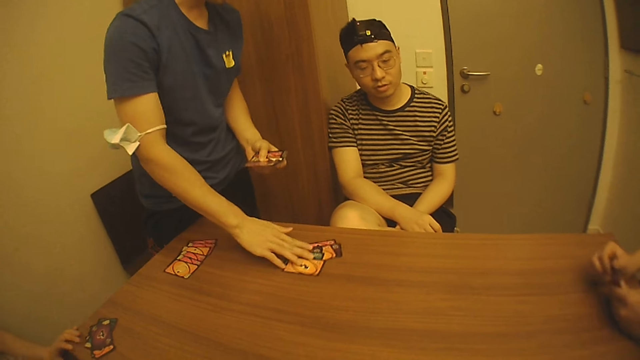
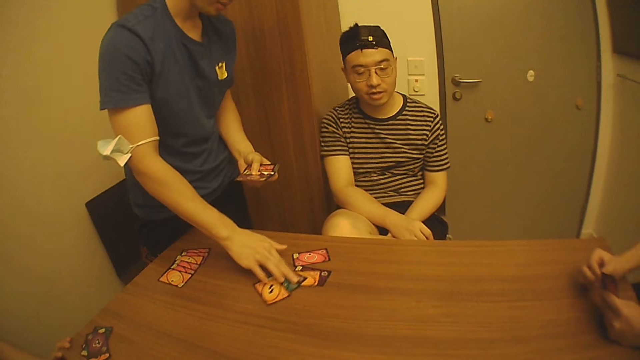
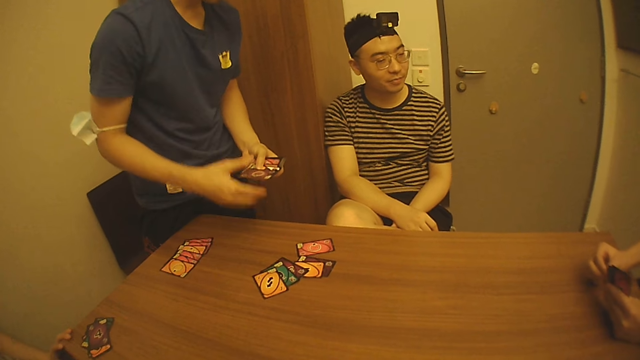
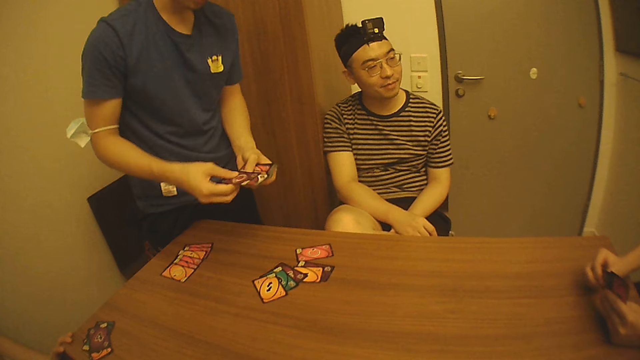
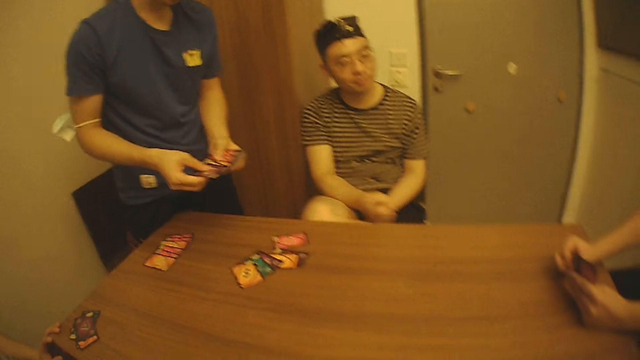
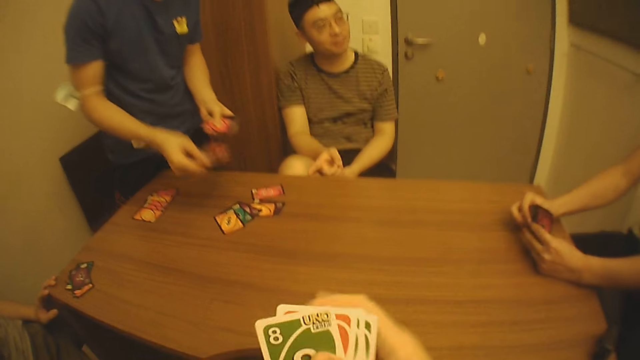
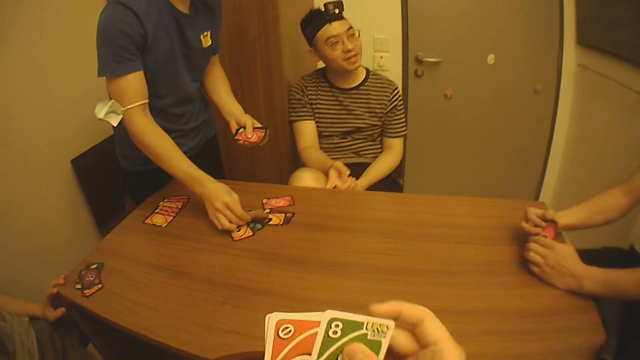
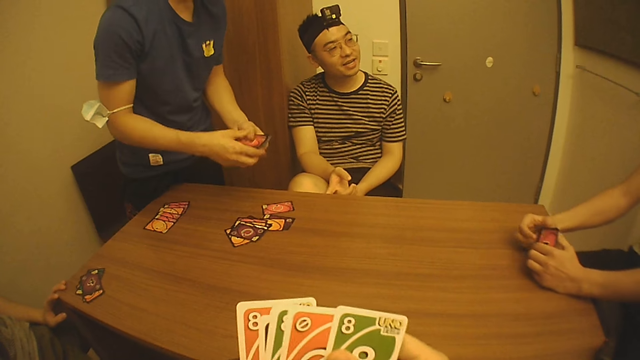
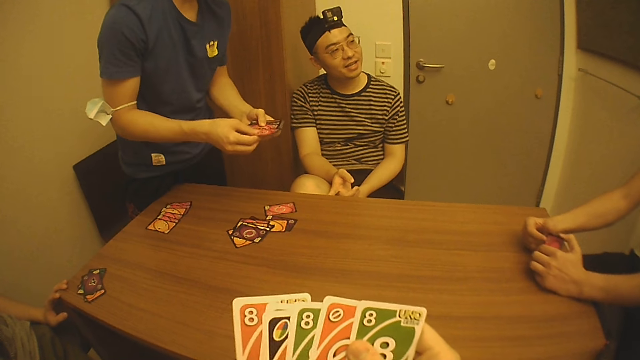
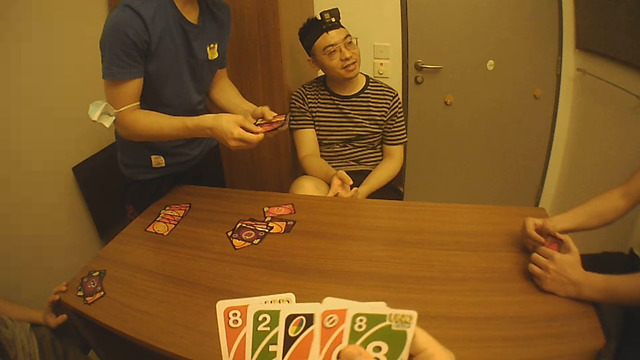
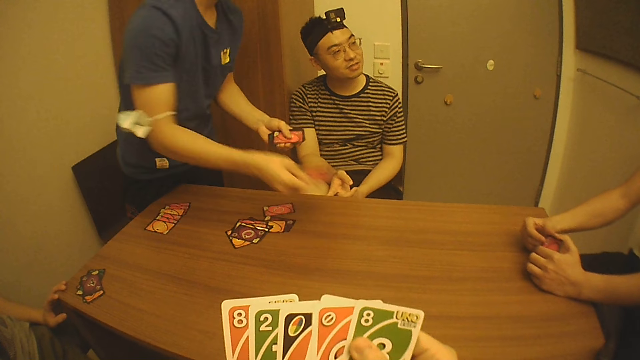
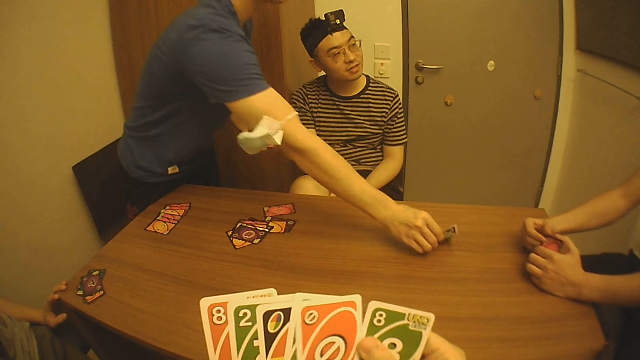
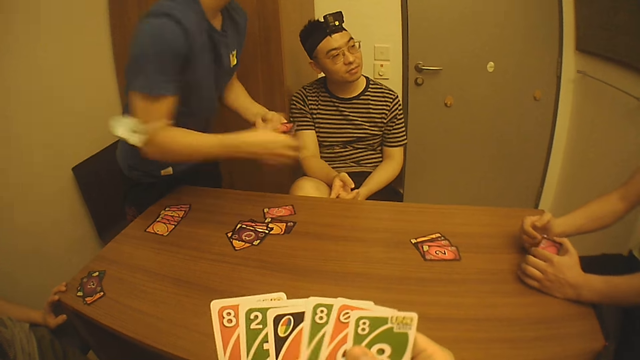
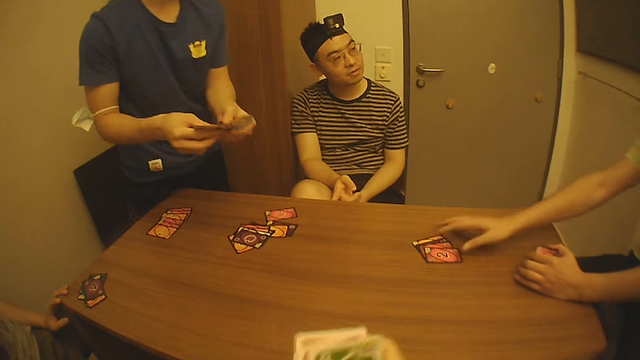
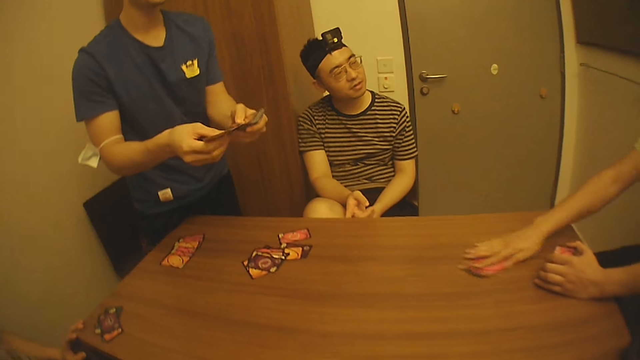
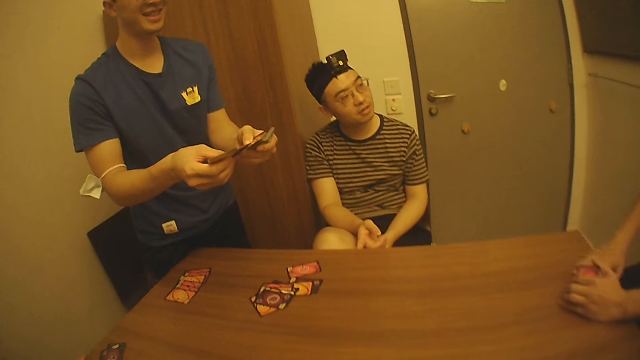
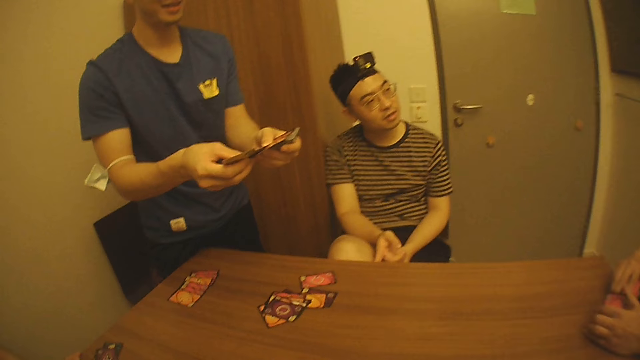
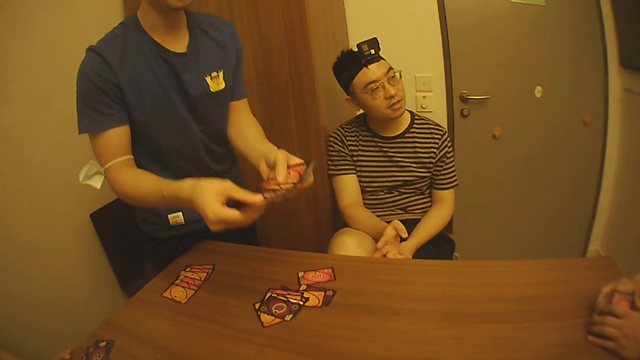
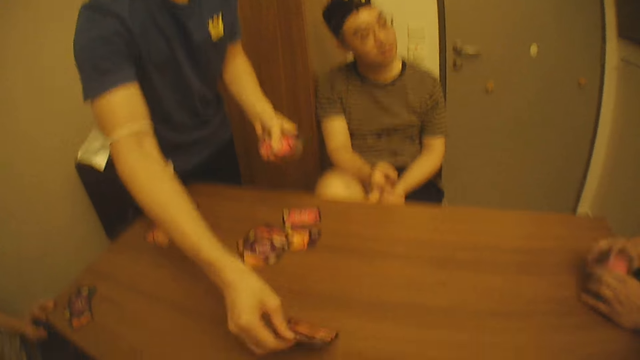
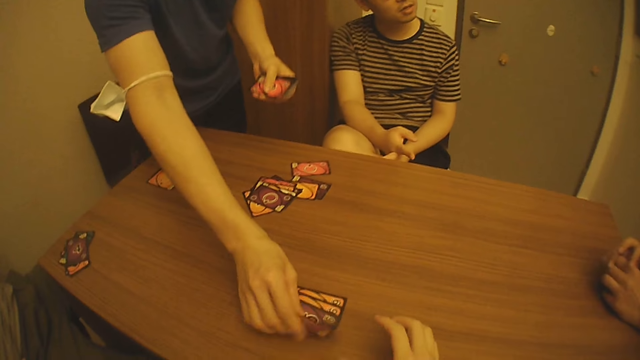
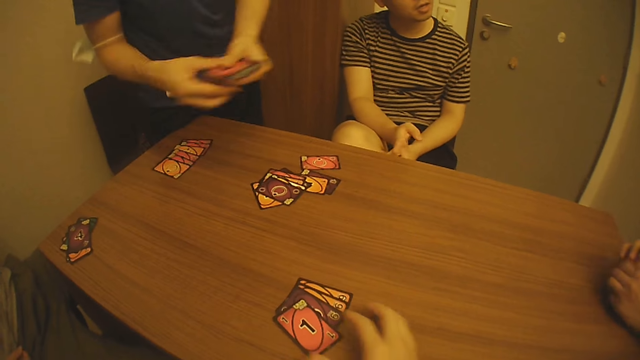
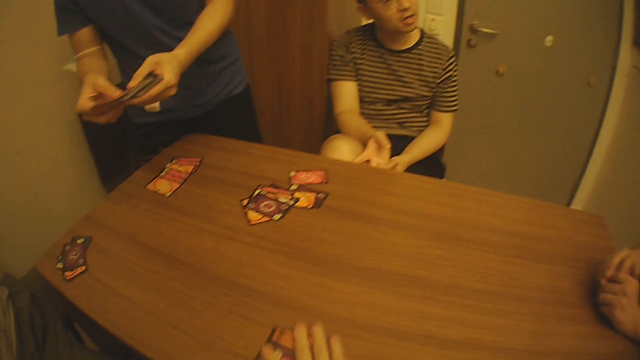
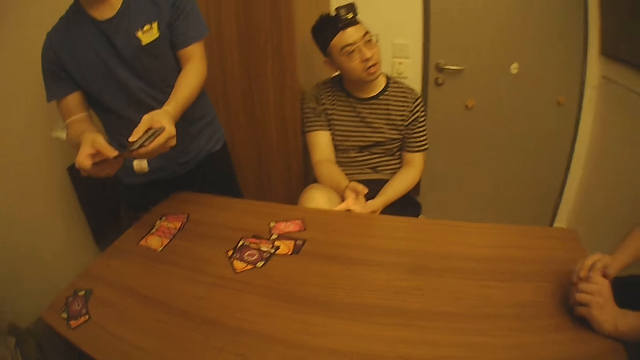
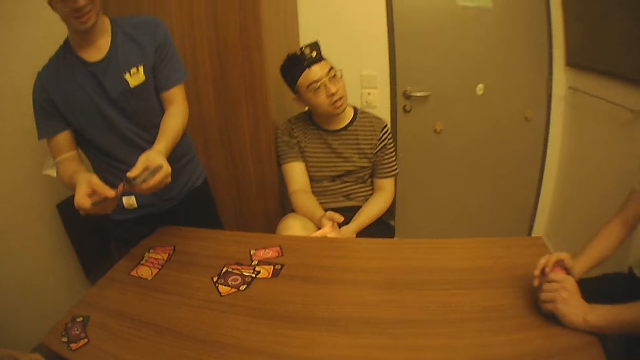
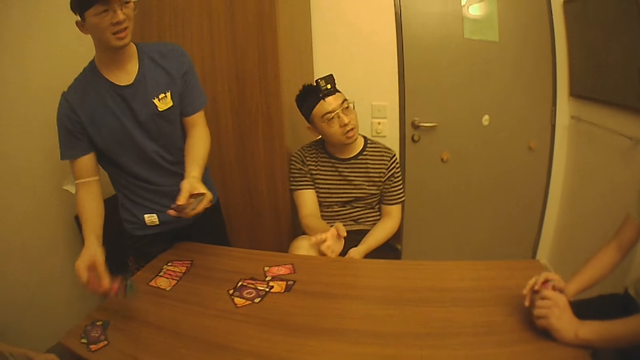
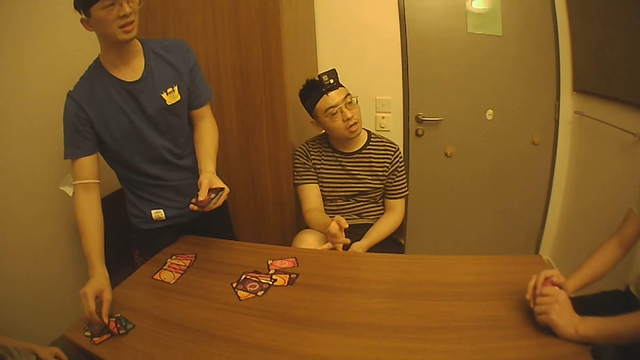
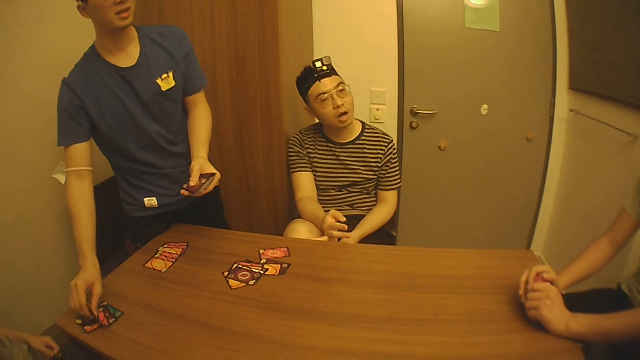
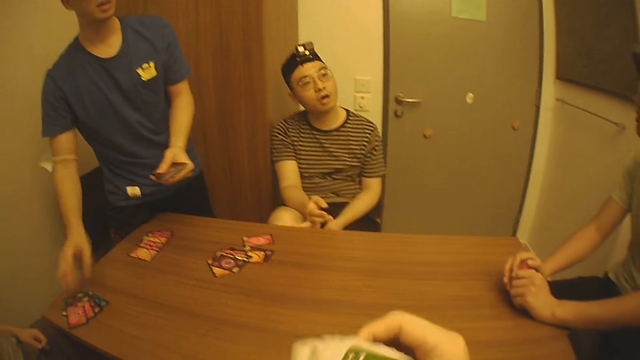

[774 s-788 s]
The man moves the cards on the table with his right hand and picks the cards from his left hand with his right hand. The camera wearer holds the cards with his left hand and touches the cards in his left hand with his right hand. The man drops the cards on the table with his right hand. The camera wearer arranges the cards in his hands. The man picks the cards from his left hand with his right hand, drops the cards on the table with his right hand, and picks the cards from his left hand with his right hand. Another man holds the cards with his left hand, picks the cards from the table with his right hand, passes the cards to his left hand with his right hand, and touches the cards in his left hand with his right hand. The first man drops the cards on the table with his right hand and picks the cards from his left hand with his right hand. The camera wearer picks the cards from the table with his right hand. The first man drops the cards on the table with his right hand.

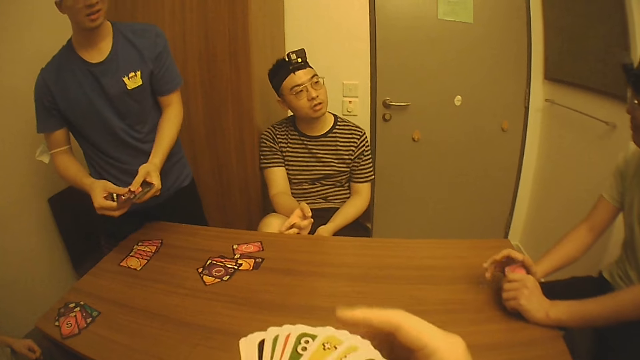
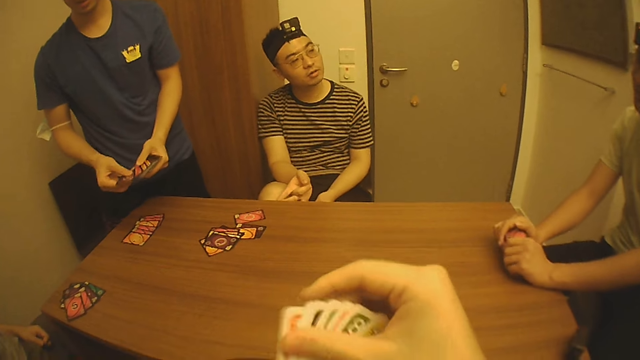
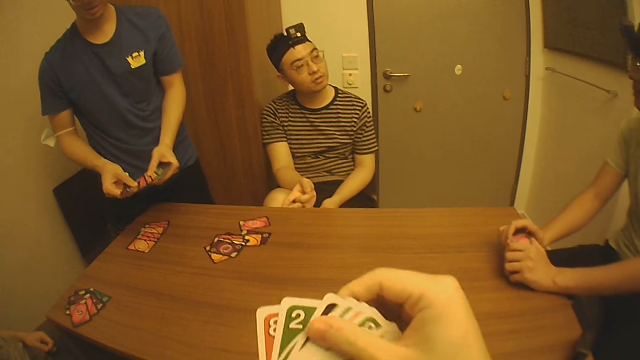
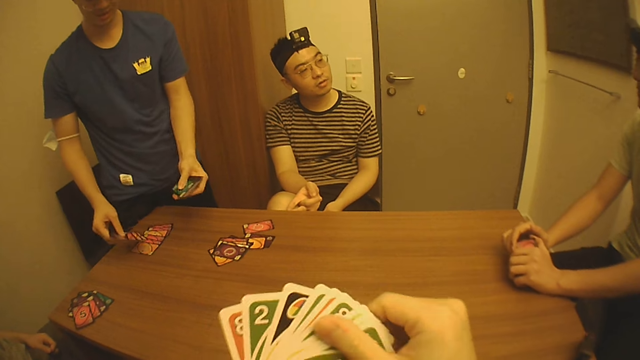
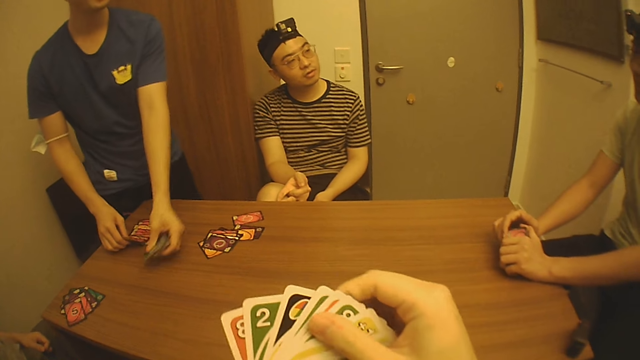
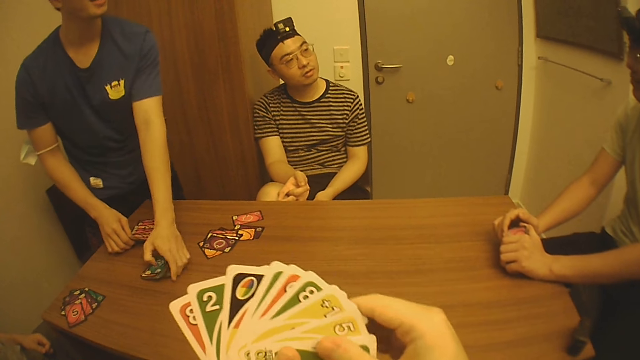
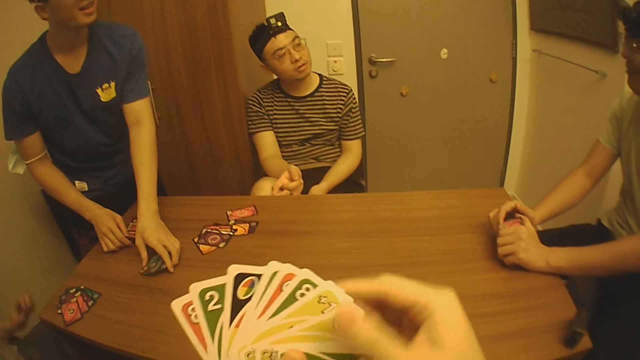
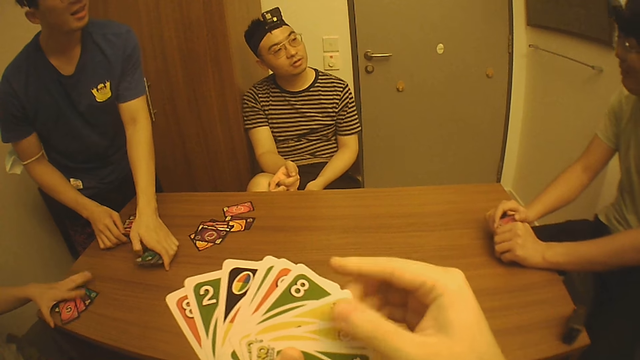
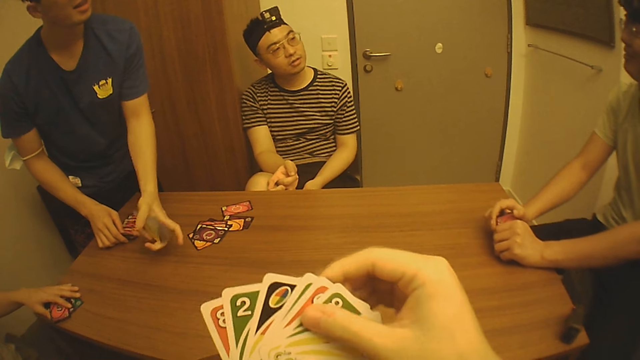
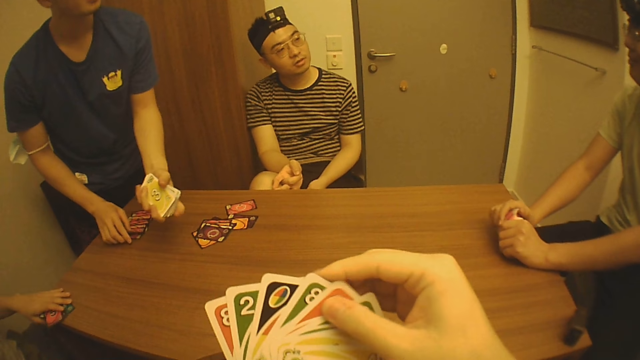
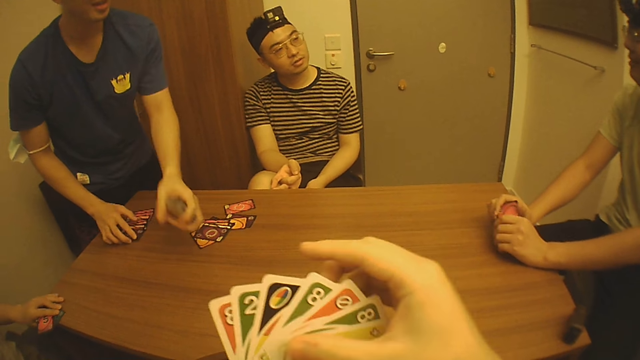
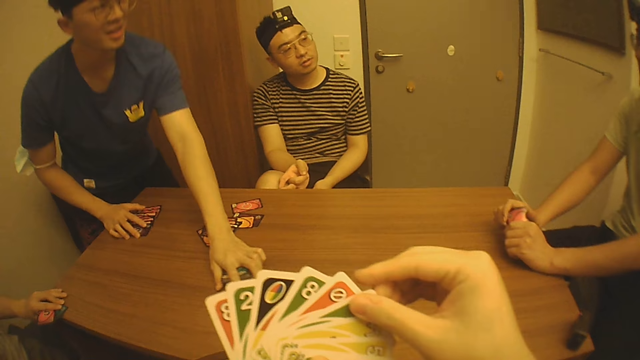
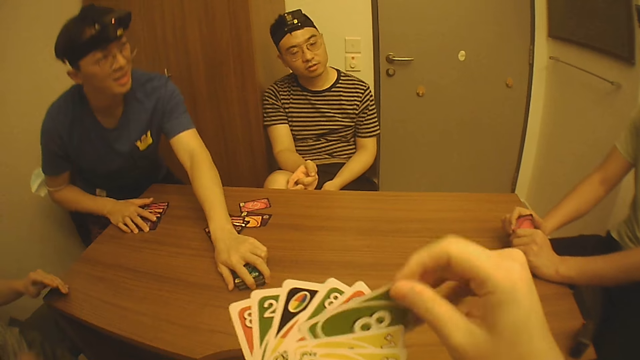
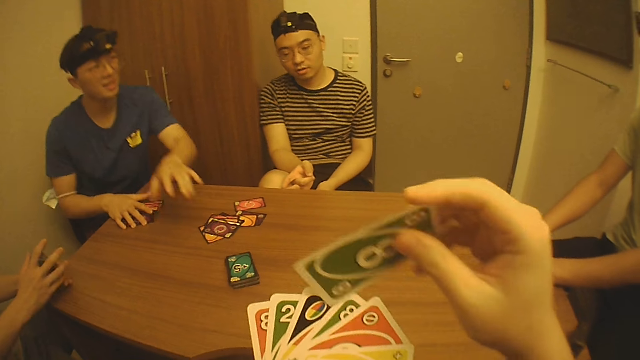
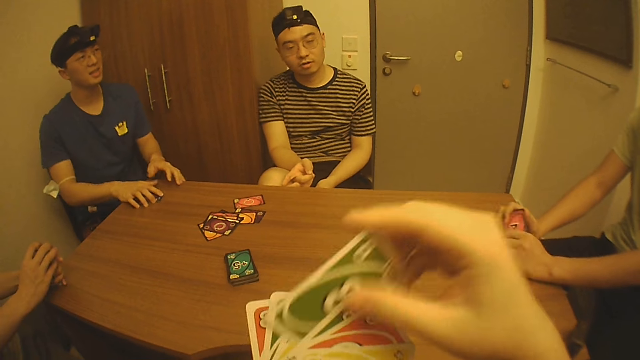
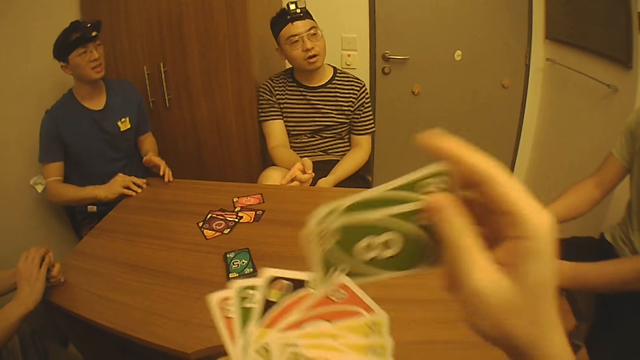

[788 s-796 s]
The camera wearer touches the cards in his left hand with his right hand. The man picks the cards from his left hand with his right hand. The camera wearer arranges the cards in his hands. The man drops the cards on the table with his right hand, drops the cards on the table with his left hand, and picks the cards from the table with his left hand. Another man picks the cards from the table with his left hand. The first man drops the cards on the table with his left hand. The camera wearer picks the card from his left hand with his right hand. The first man lifts the cards from the table with his right hand. The other man holds the cards with both hands. The camera wearer picks the card from his left hand with his right hand.
